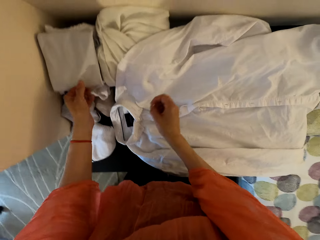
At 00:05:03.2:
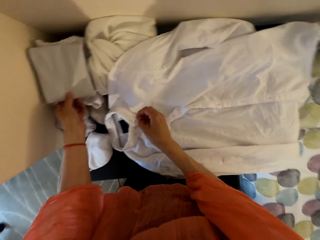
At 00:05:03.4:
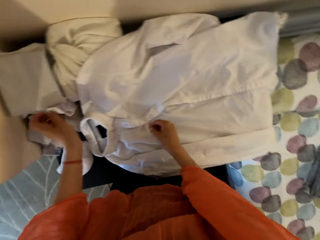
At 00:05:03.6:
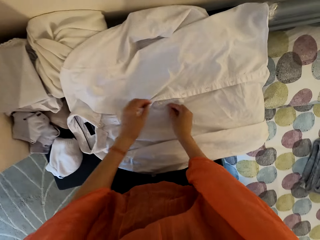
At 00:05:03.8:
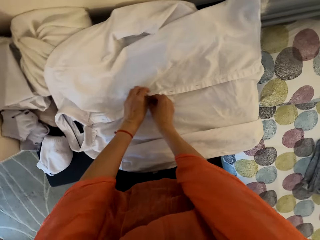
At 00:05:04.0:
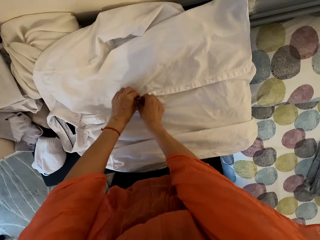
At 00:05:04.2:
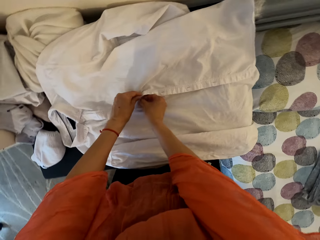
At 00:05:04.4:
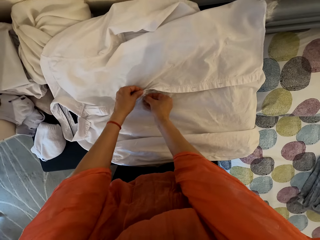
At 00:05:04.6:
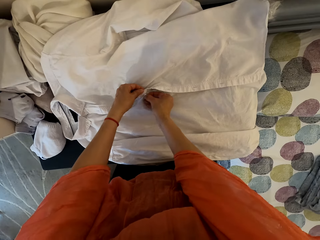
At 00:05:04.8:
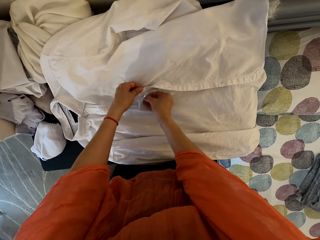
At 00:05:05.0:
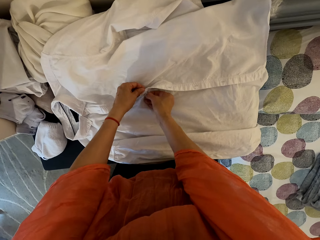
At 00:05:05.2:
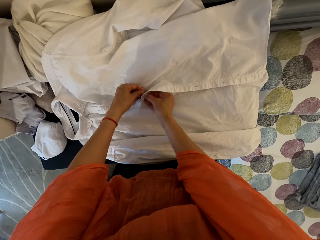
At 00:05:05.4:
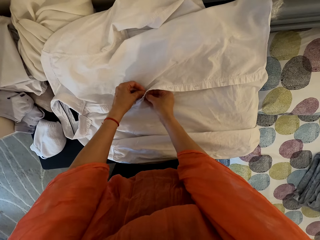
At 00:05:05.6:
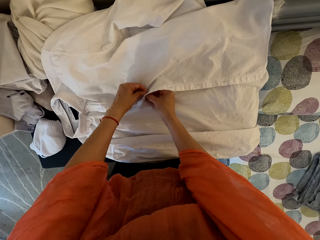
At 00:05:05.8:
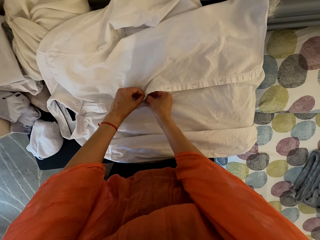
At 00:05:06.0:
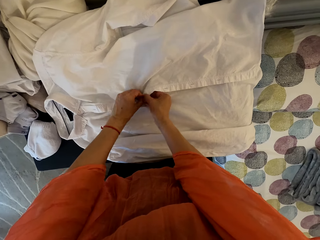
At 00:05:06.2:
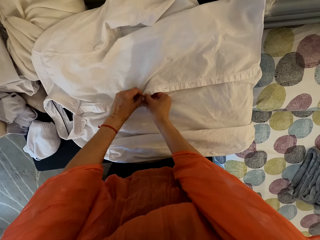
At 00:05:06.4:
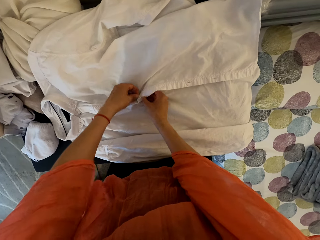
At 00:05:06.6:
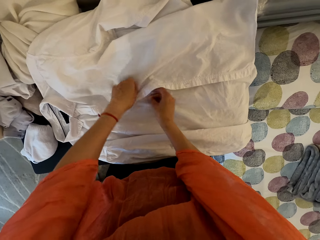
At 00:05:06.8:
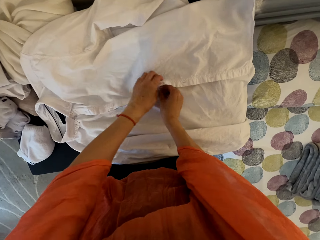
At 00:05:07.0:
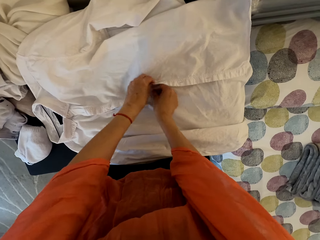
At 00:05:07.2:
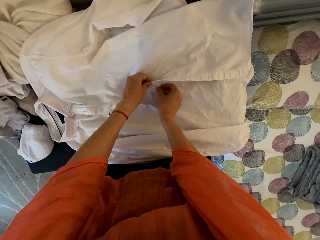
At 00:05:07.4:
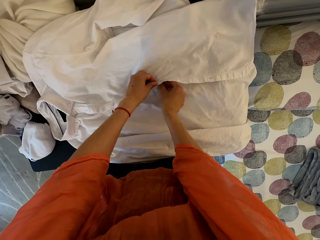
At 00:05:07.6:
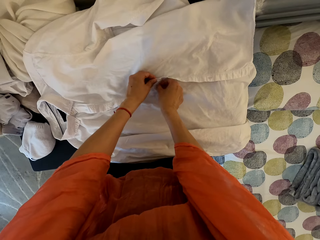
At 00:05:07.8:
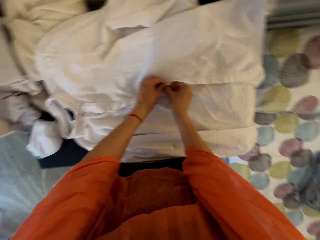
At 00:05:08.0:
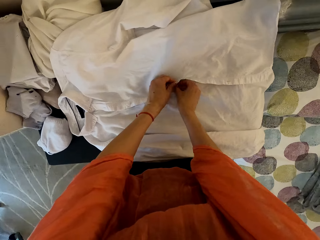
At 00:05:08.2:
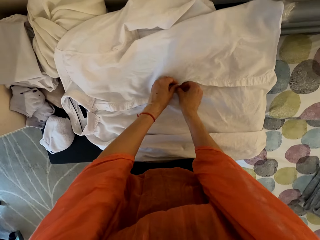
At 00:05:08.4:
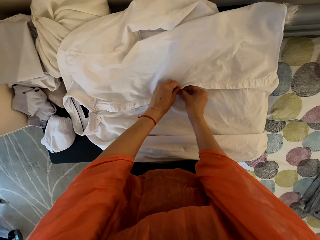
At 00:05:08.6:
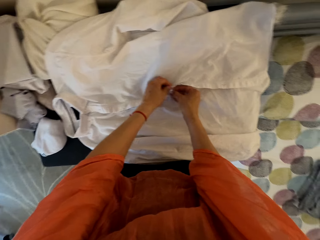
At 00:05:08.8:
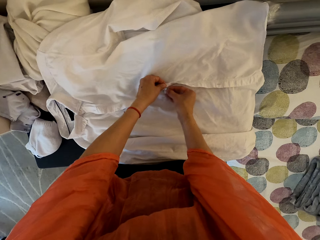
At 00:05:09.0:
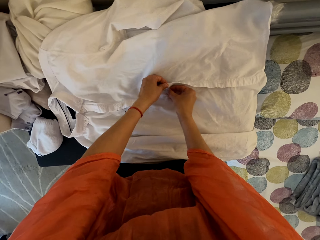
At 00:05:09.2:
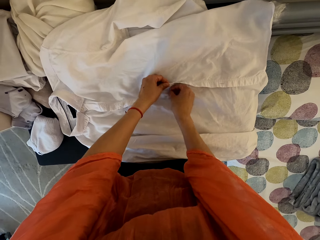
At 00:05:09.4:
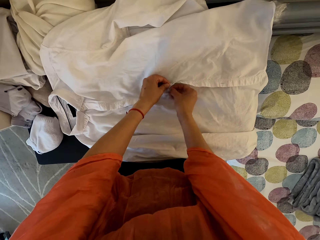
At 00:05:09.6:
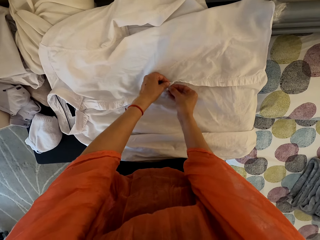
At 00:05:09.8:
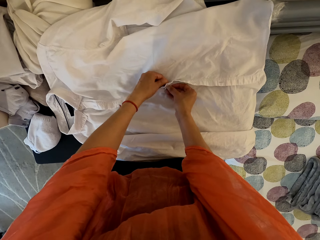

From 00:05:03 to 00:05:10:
The camera wearer closes the shirt buttons.

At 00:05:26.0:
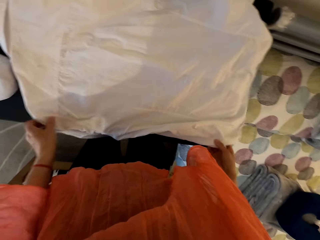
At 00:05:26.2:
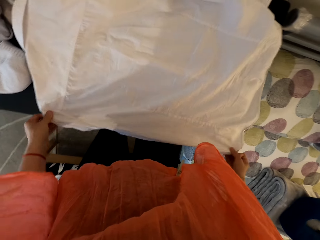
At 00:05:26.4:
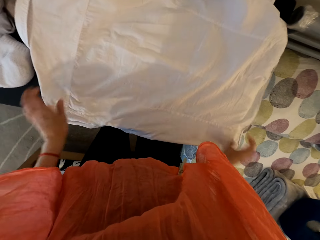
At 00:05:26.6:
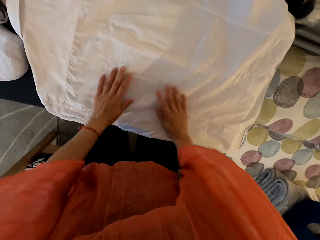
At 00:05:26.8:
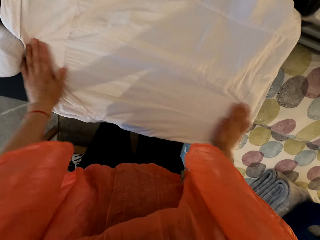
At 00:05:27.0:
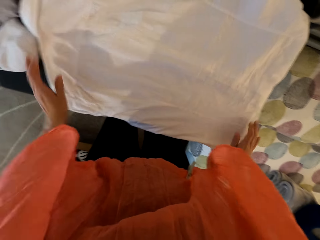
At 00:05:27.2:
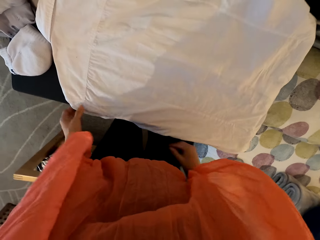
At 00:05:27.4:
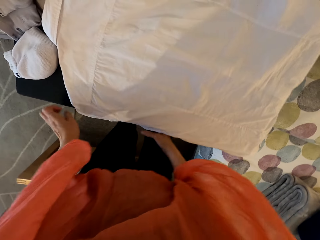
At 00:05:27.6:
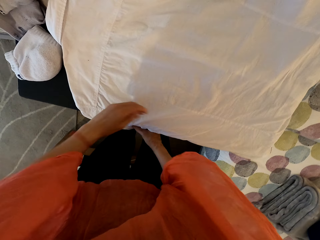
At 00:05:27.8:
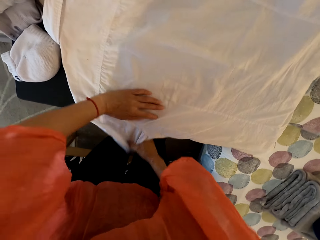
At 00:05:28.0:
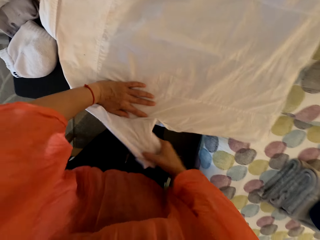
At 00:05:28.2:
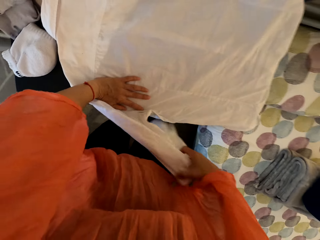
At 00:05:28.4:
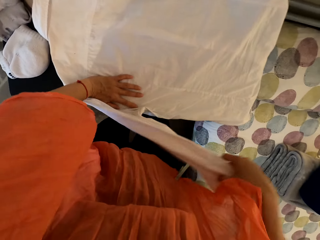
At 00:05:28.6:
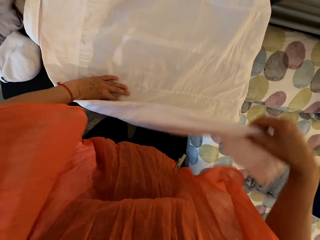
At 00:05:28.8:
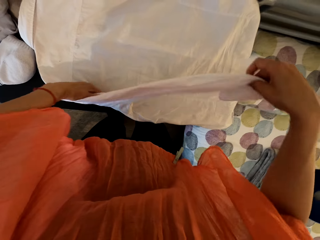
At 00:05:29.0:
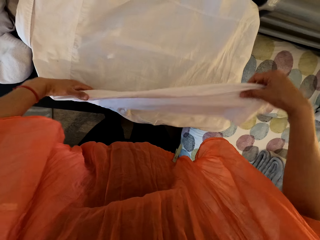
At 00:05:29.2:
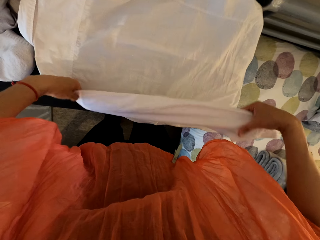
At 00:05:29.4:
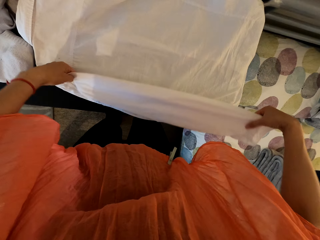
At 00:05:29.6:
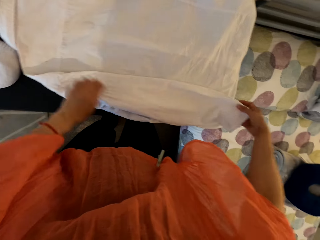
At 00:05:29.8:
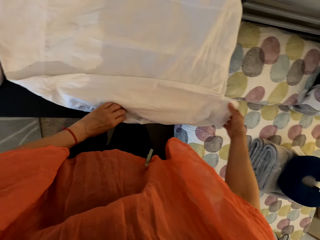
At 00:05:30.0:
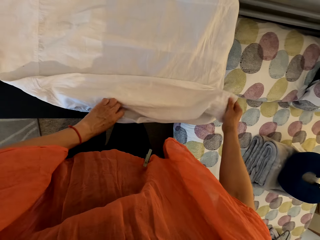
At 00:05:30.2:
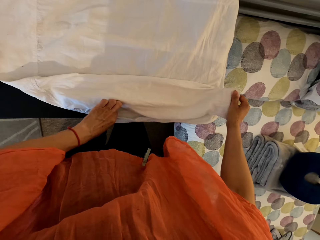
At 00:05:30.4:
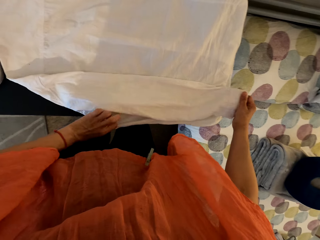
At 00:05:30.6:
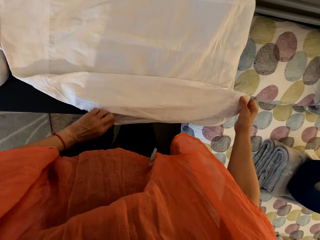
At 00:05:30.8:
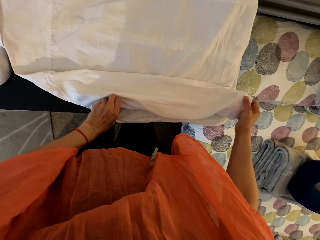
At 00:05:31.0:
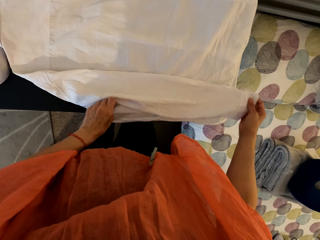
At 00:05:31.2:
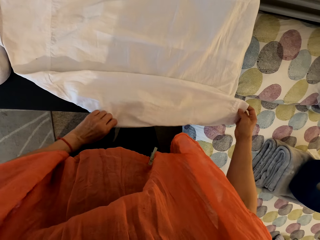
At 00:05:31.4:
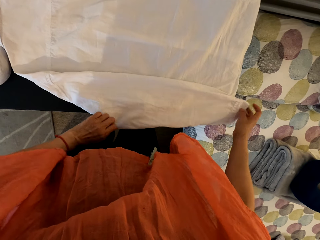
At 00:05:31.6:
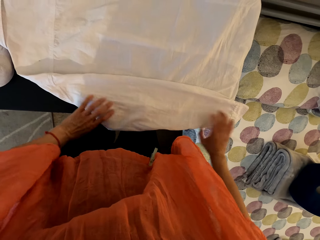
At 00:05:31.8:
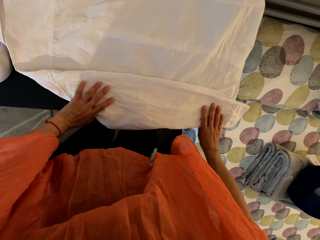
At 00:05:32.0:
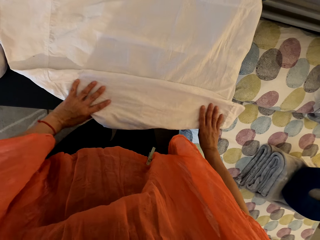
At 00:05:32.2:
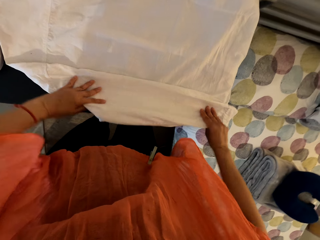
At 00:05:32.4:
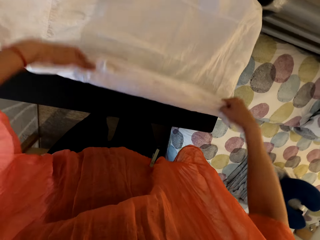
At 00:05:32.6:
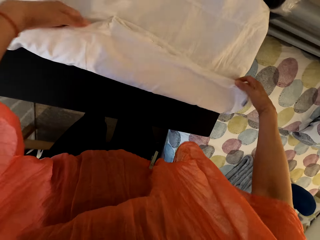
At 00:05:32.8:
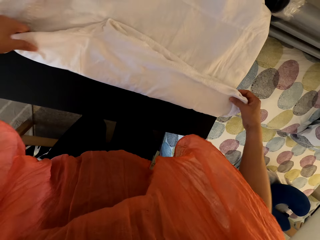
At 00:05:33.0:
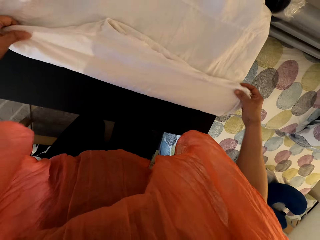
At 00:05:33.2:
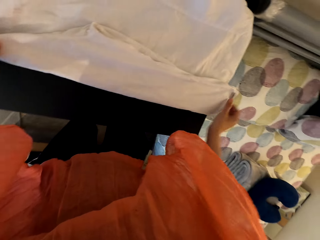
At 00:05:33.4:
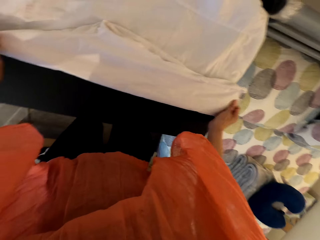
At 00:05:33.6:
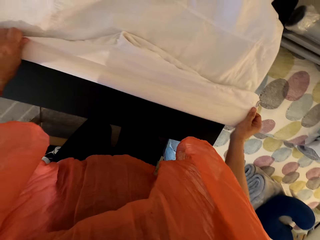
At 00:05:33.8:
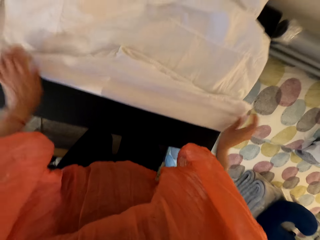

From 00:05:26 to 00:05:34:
The camera wearer folds the shirt.

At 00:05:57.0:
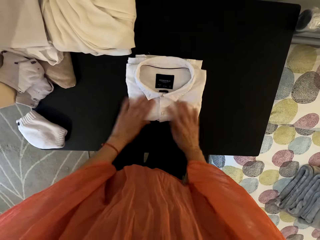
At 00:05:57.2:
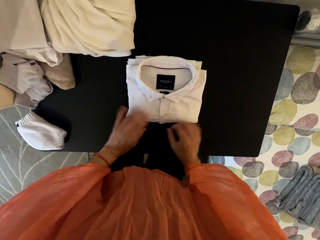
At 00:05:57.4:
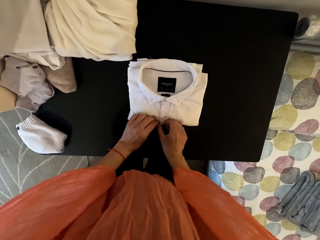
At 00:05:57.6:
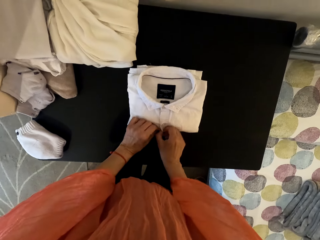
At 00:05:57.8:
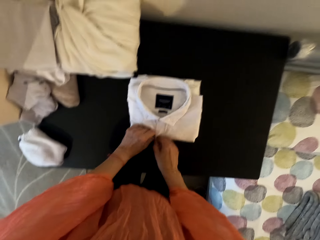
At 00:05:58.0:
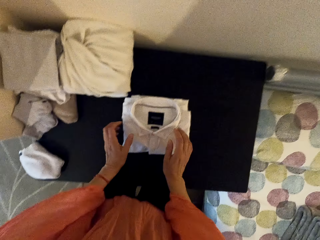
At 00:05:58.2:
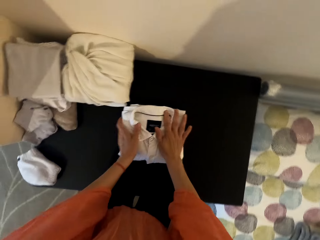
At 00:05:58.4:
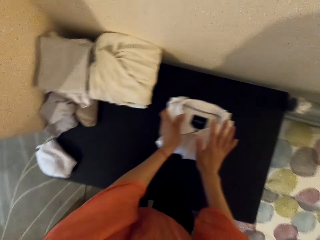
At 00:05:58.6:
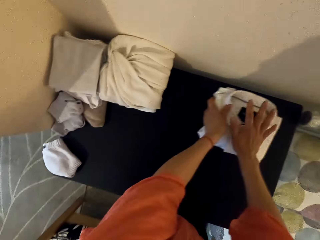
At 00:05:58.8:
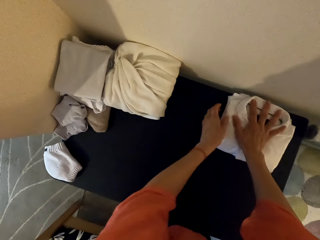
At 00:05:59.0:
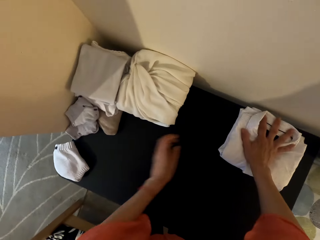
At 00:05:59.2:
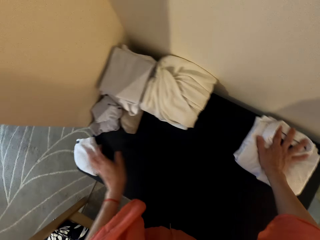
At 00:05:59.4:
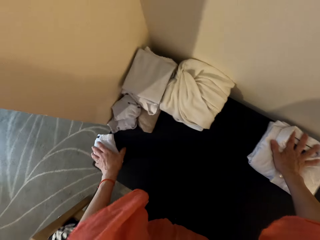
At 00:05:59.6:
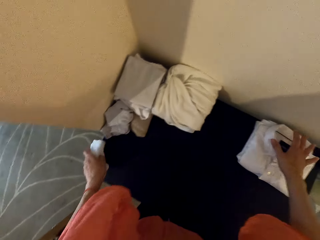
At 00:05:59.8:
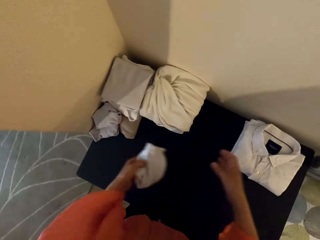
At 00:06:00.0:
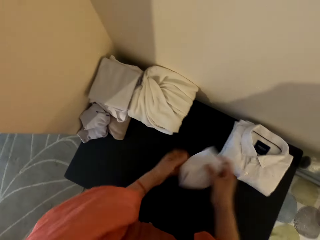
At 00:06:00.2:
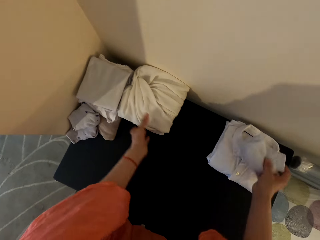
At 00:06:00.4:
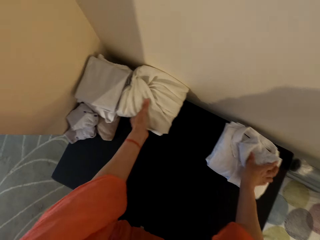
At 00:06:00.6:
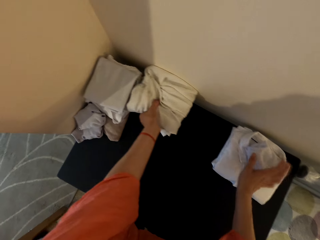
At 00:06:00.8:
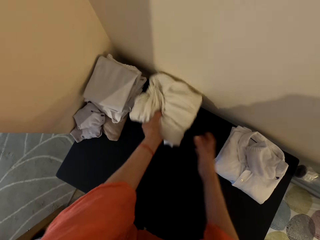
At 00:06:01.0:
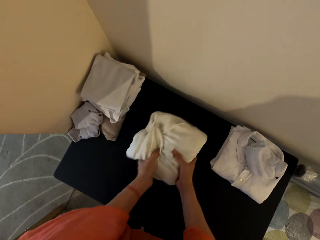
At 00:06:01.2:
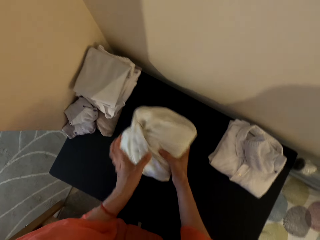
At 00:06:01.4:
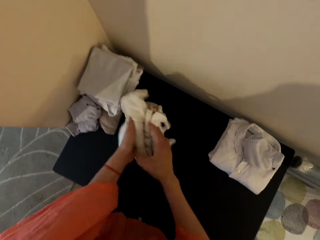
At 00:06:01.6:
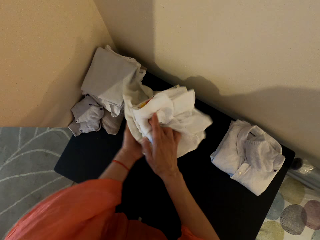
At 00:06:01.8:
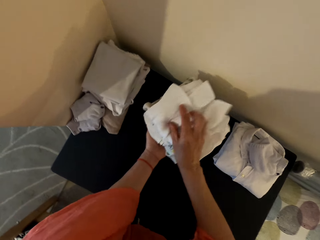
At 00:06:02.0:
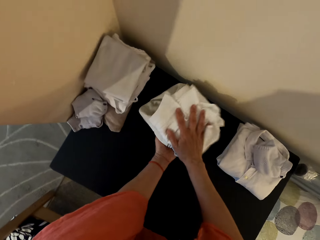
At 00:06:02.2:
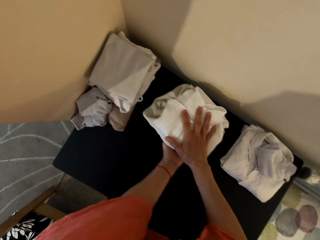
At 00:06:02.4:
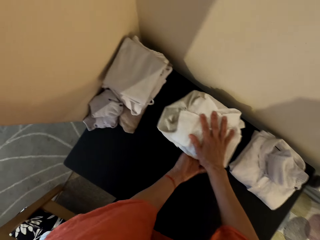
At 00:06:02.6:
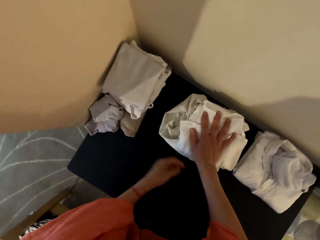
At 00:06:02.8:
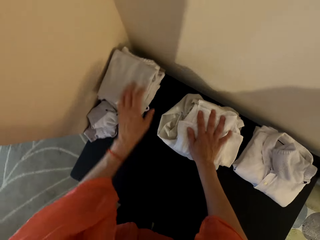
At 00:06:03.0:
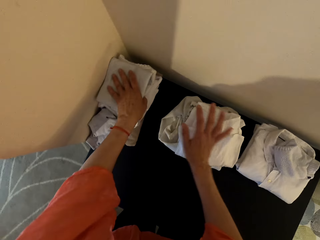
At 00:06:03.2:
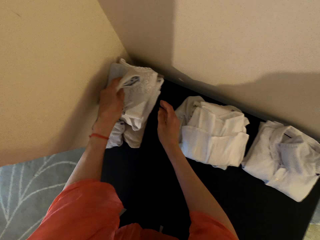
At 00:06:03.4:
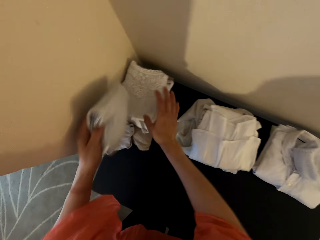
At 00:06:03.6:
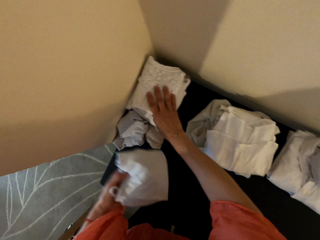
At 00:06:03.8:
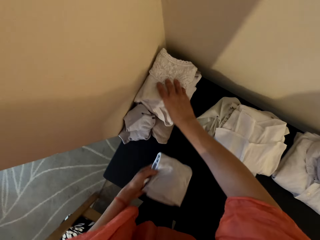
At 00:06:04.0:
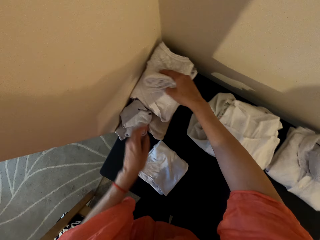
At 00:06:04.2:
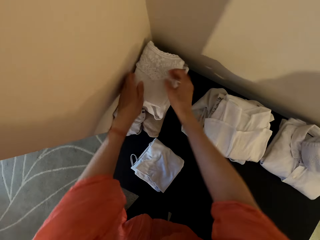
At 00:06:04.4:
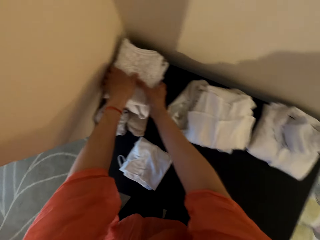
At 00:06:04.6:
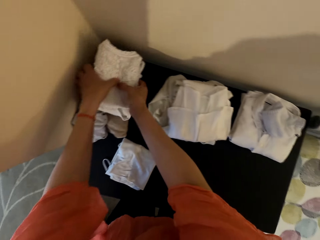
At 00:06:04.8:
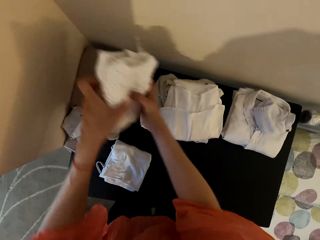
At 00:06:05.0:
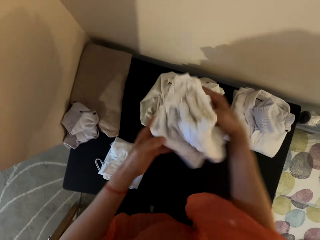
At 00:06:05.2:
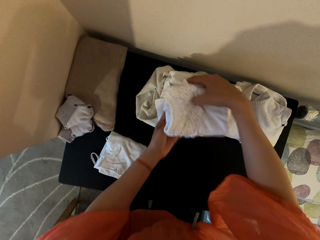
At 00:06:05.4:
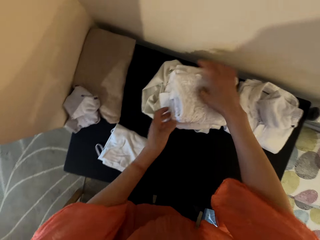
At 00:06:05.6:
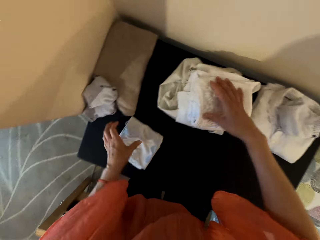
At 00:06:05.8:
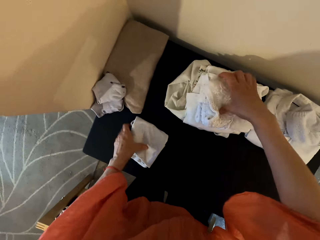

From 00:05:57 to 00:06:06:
The camera wearer puts the shirt aside. They pick up the socks and put the socks on the shirt. They turn the folded clothes upside down. They arrange the clothes.
